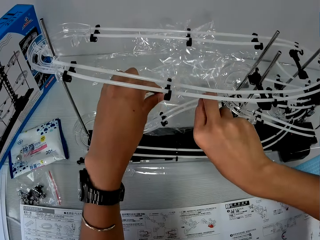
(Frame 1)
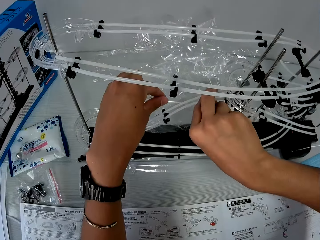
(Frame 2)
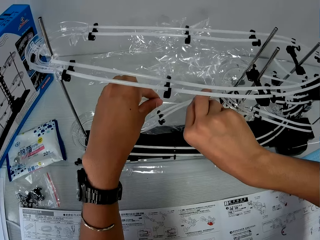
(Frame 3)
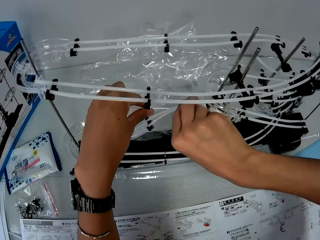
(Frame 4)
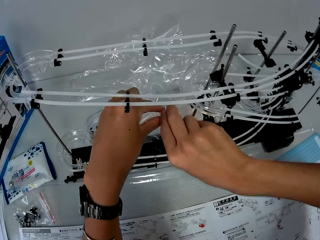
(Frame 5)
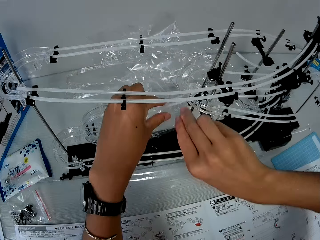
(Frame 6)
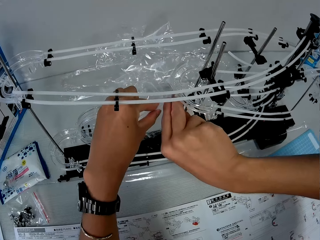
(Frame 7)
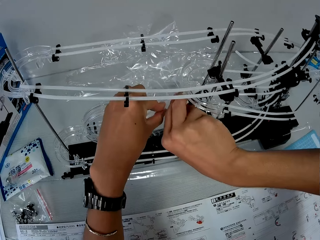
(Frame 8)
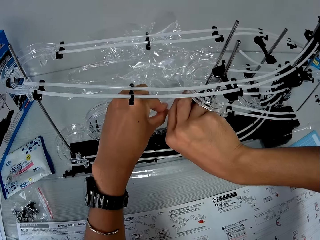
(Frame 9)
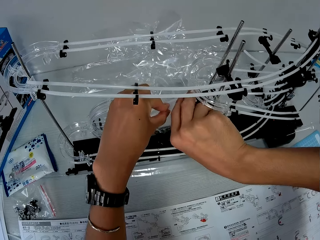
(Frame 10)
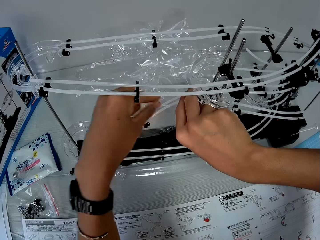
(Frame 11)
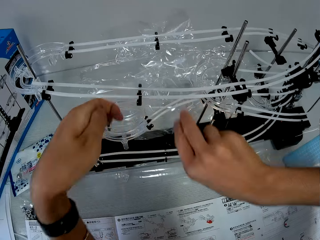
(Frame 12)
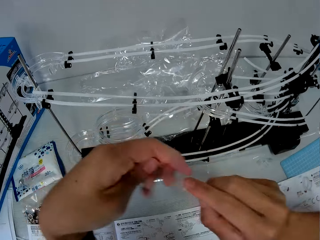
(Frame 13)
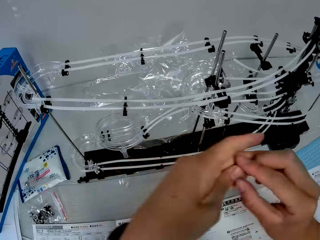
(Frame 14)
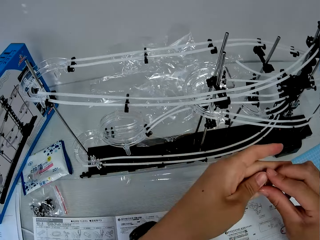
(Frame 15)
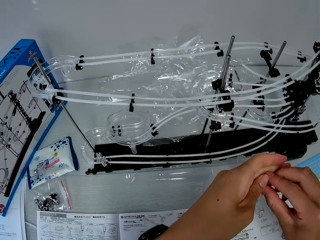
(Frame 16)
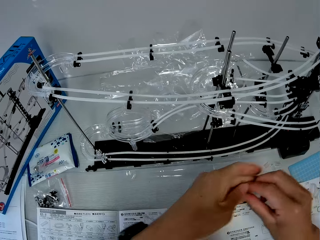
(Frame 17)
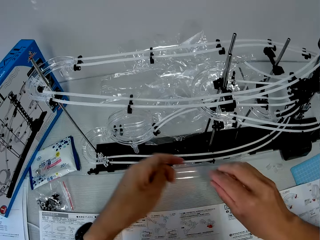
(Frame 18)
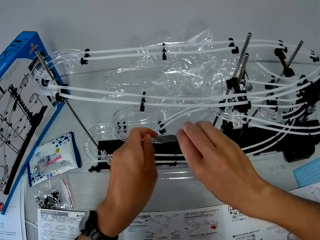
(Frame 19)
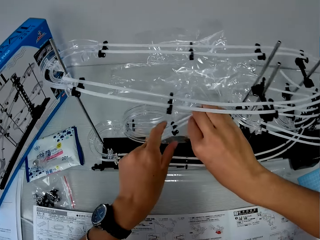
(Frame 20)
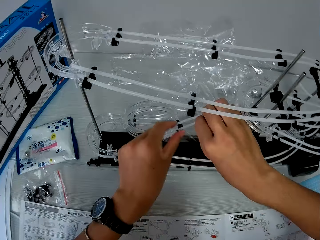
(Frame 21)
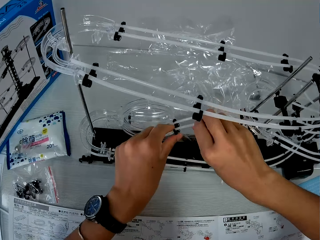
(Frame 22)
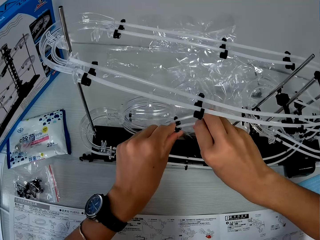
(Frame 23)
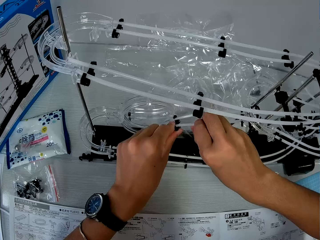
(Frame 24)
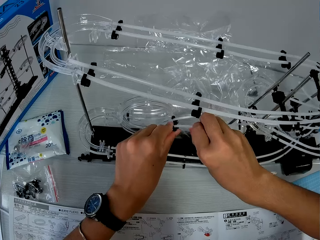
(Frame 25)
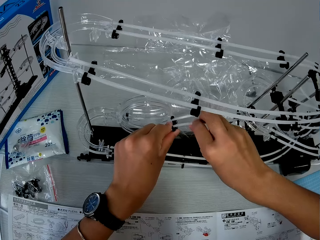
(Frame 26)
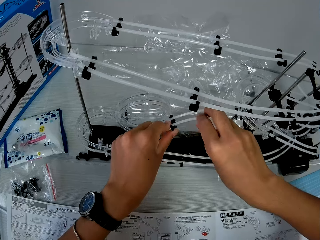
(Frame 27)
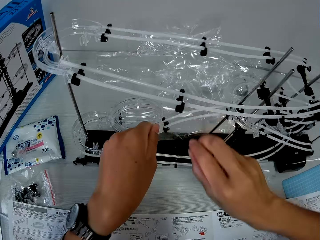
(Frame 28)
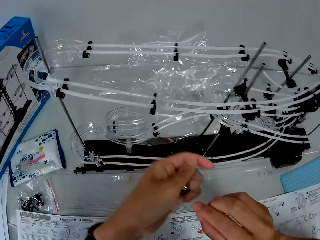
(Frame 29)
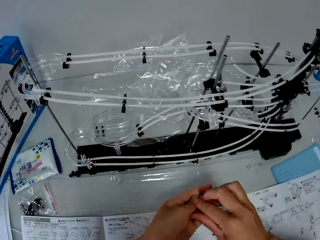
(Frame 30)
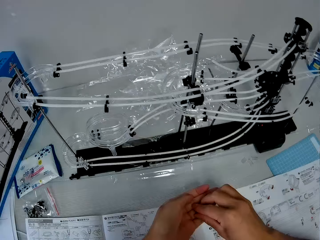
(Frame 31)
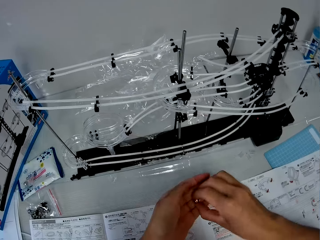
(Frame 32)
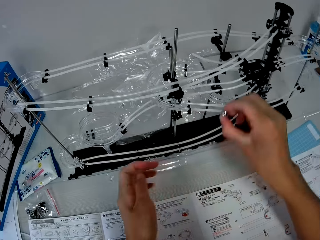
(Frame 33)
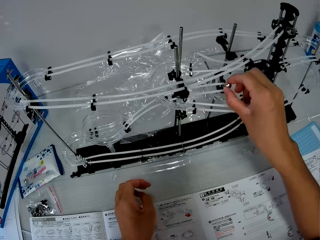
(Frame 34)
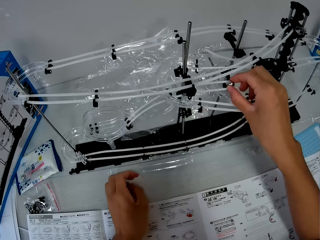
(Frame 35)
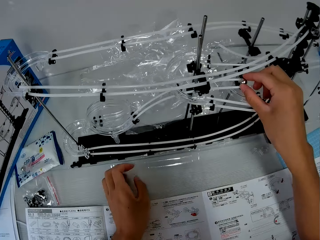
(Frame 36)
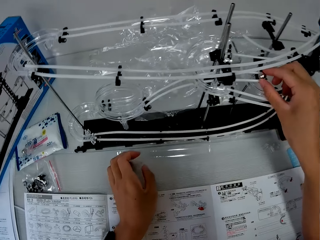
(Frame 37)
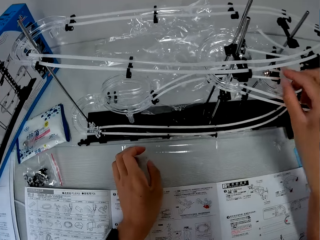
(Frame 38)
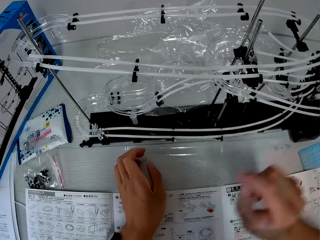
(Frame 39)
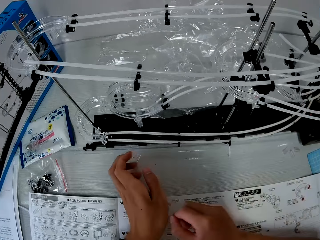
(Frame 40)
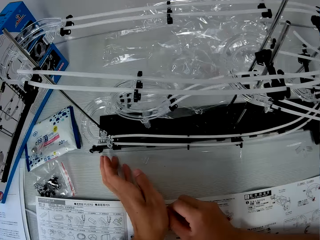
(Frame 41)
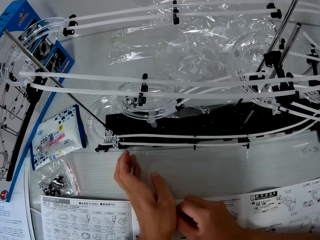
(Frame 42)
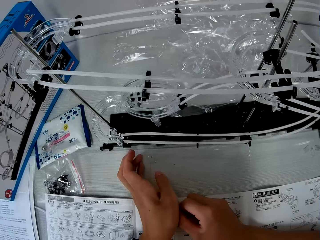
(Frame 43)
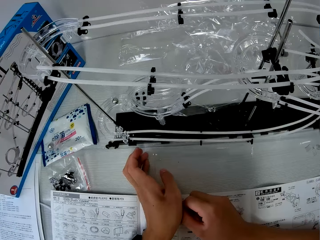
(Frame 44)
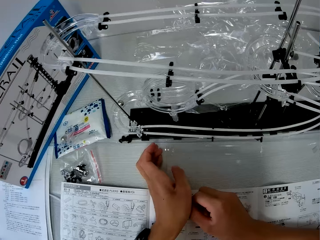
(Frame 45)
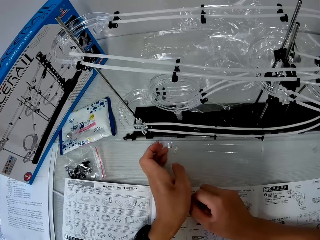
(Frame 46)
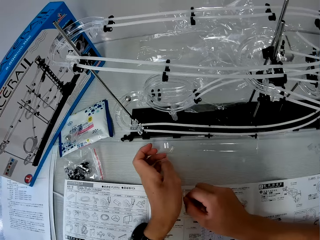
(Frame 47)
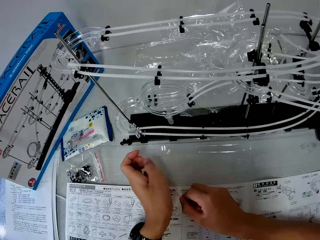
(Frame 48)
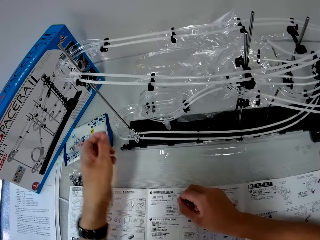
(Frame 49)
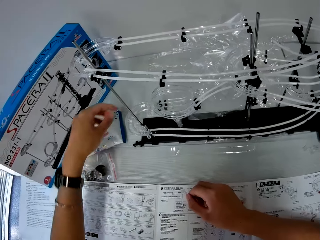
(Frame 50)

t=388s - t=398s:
The camera wearer adjusts the rails with his hands. He holds the steel ball in his hands. He adjusts the rails with his hands. He transfers the steel ball from his left hand to his right hand. He releases the steel ball on the rails.

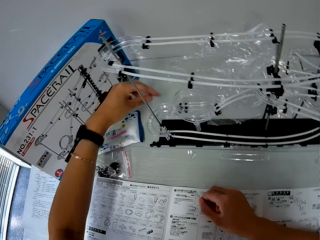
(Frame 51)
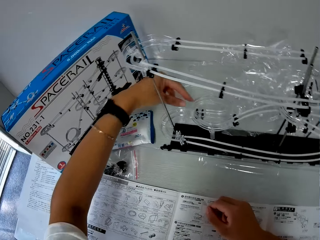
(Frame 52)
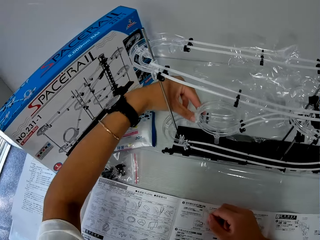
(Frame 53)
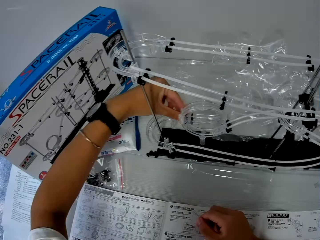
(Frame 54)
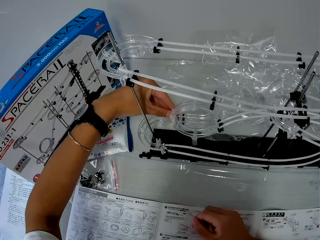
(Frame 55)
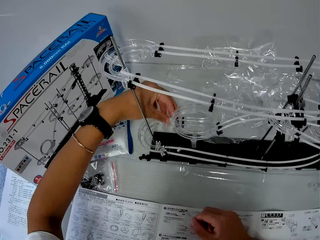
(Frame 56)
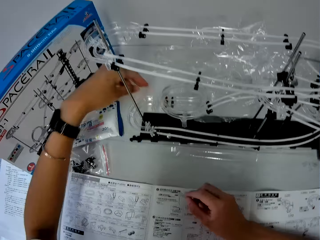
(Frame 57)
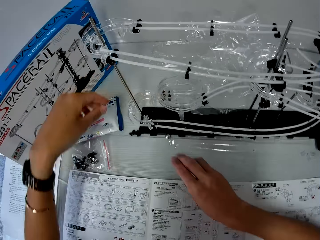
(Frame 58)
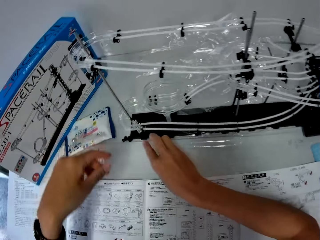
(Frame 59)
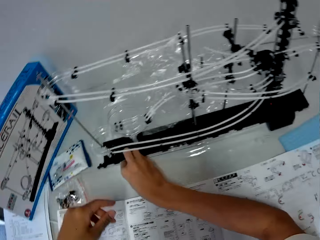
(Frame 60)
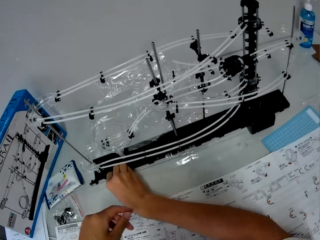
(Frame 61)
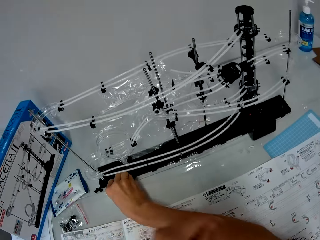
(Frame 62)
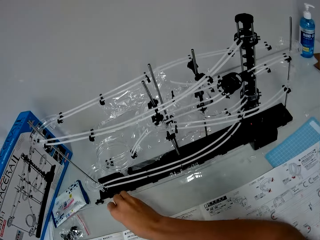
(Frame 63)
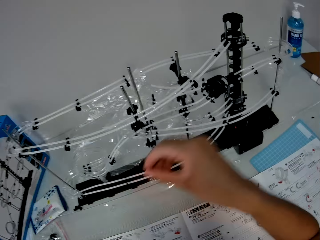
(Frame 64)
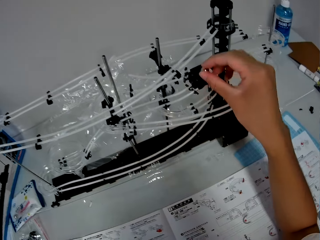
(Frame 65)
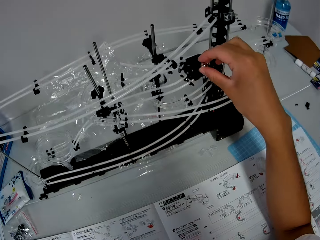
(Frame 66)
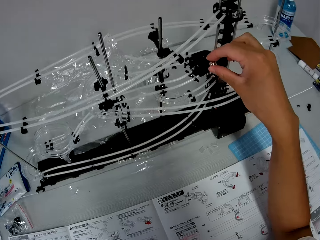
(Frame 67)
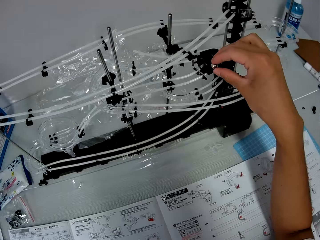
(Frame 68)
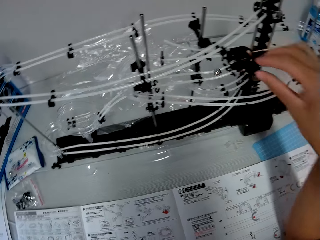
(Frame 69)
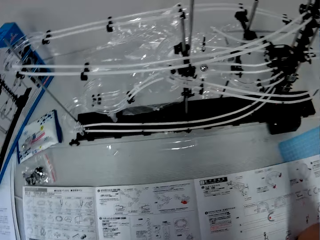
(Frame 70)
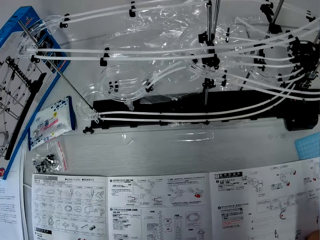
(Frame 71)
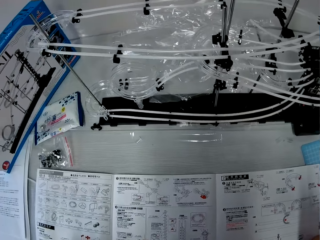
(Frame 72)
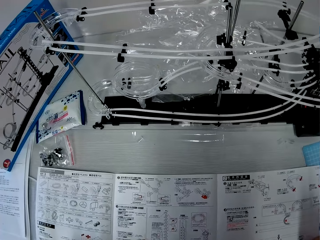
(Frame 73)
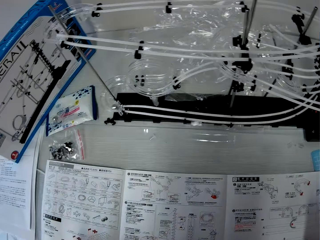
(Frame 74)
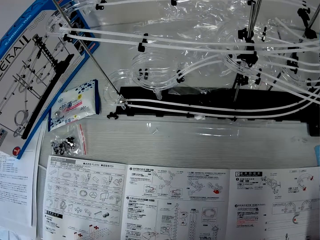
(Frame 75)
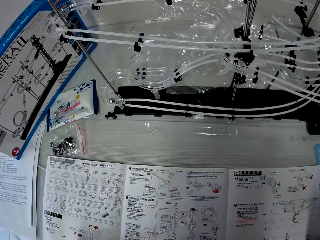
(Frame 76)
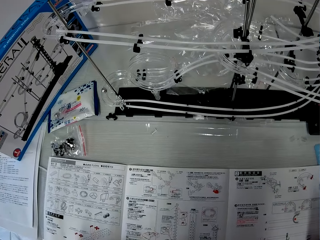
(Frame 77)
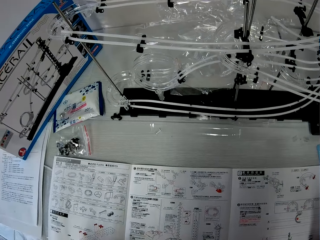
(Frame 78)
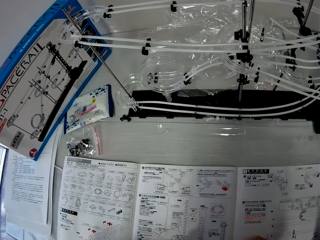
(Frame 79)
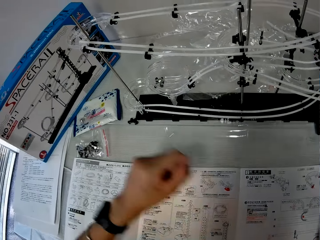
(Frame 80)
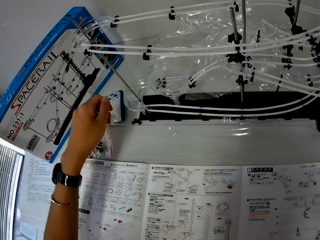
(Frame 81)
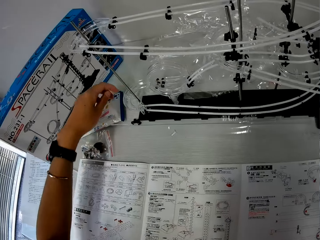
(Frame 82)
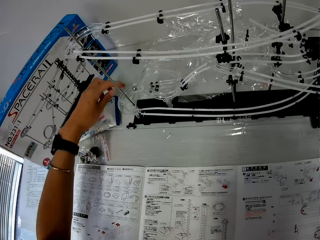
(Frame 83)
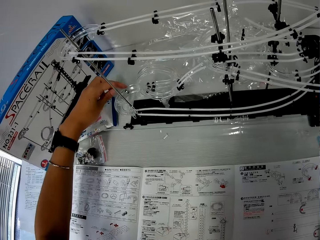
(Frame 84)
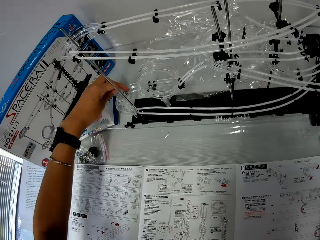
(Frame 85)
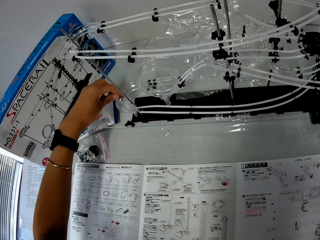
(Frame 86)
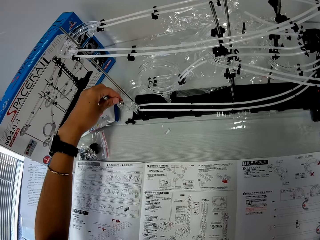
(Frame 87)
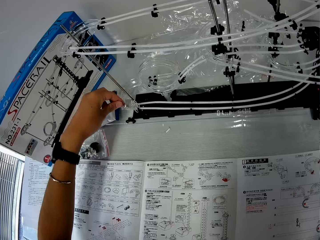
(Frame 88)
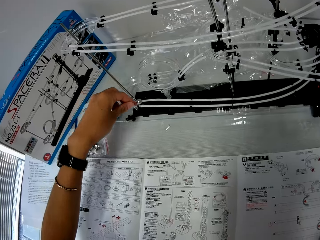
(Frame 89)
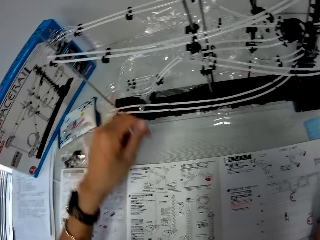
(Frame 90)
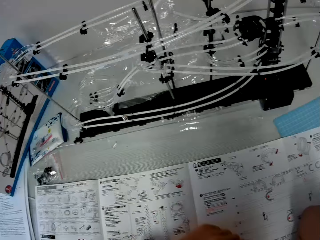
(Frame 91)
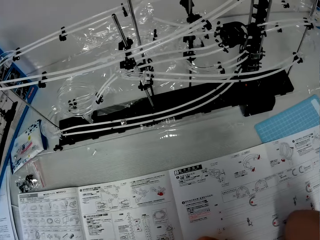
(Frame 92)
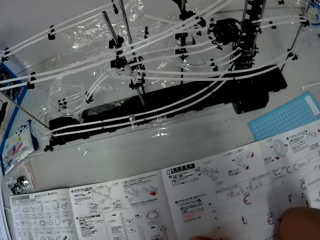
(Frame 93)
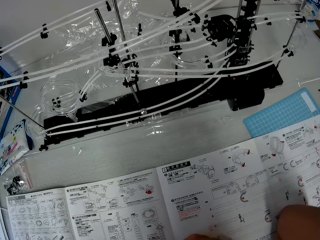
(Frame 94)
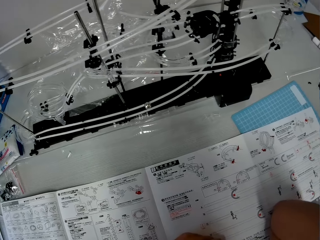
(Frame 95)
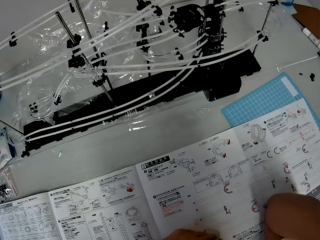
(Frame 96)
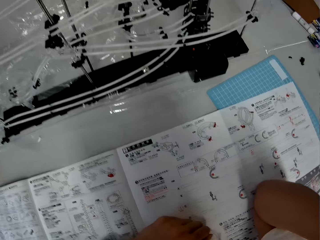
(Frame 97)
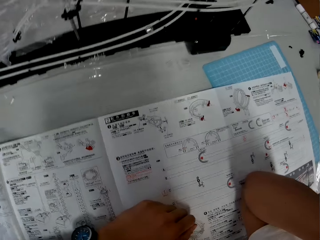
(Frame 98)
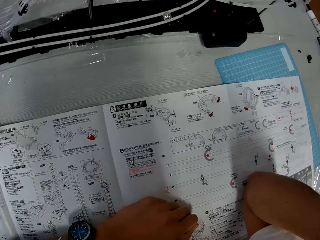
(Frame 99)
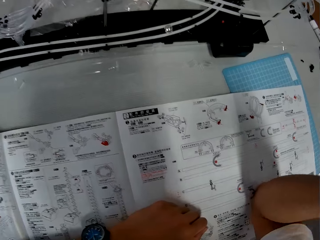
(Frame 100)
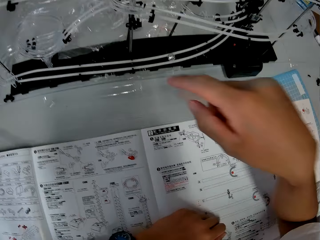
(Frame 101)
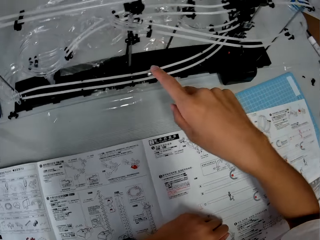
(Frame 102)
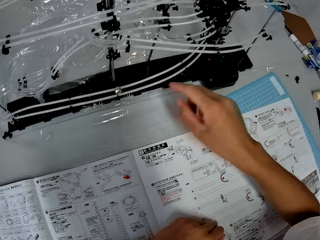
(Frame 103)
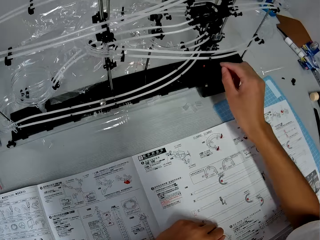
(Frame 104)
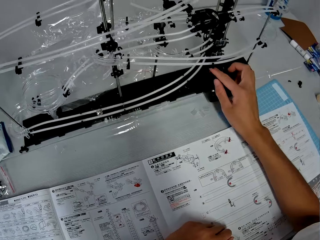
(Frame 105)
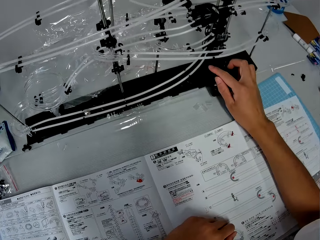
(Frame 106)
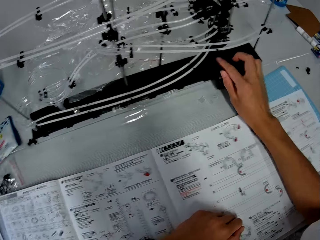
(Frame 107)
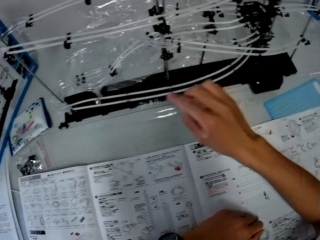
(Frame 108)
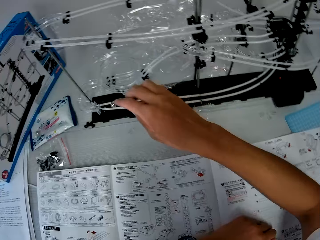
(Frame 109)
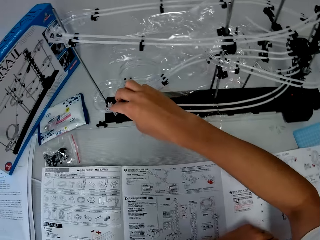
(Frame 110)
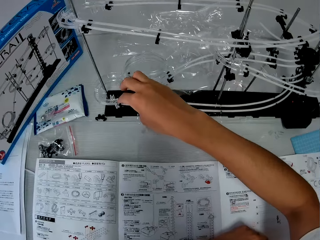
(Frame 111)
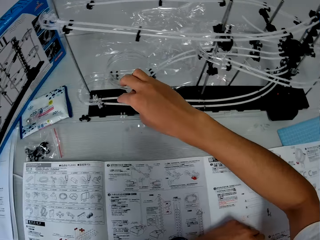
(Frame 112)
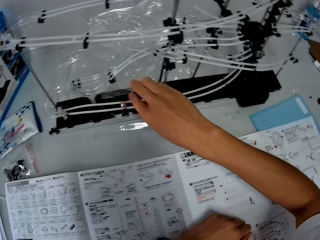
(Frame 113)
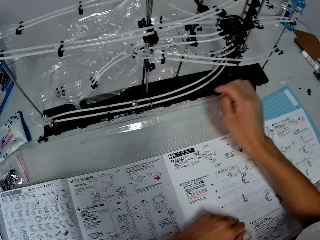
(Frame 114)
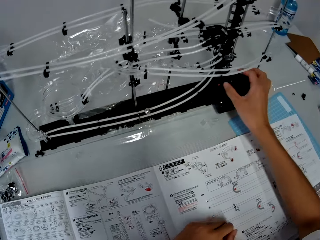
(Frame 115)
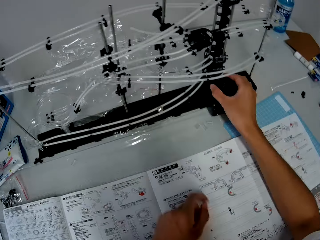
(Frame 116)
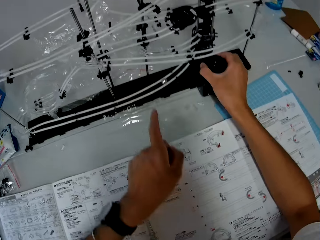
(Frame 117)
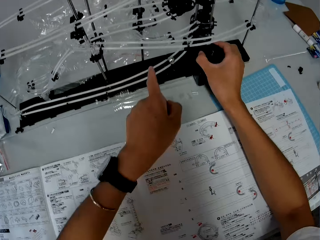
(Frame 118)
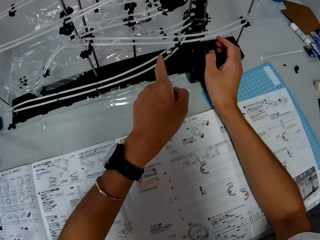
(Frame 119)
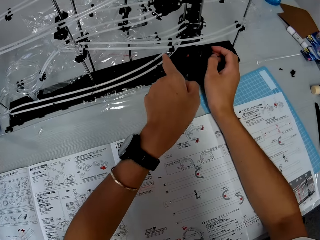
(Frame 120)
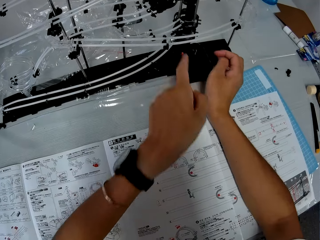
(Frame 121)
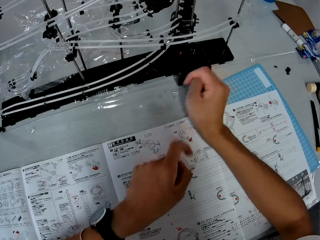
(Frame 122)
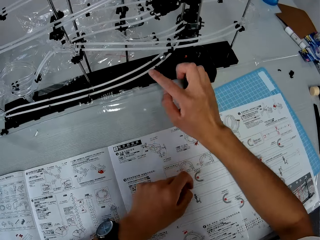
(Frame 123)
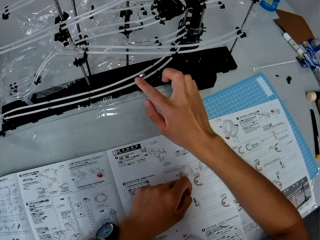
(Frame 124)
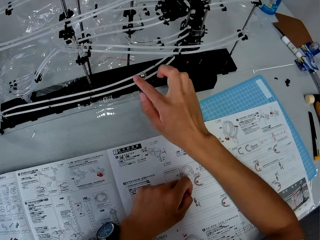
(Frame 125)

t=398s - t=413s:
The camera wearer touches the steel ball on the rails with his left hand. He picks up the steel ball from the table with his right hand. He releases the steel ball on the rails, on the fork part. He pushes the steel ball on the rails with his left finger. He points his right finger to the steel ball on the rails. He pushes the steel ball on the rails with his right finger. He pushes the steel ball on the rails into an elevator helix with his hands.
